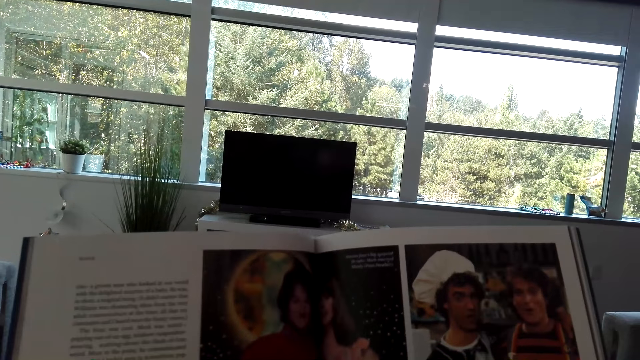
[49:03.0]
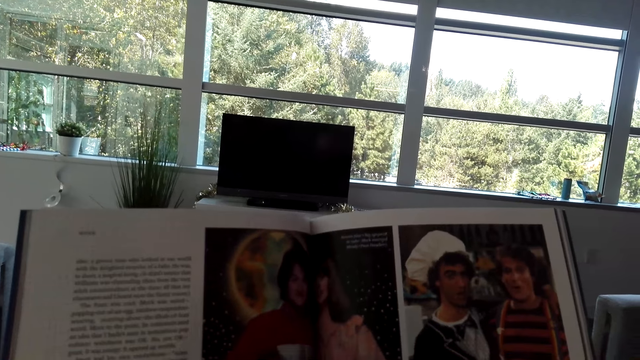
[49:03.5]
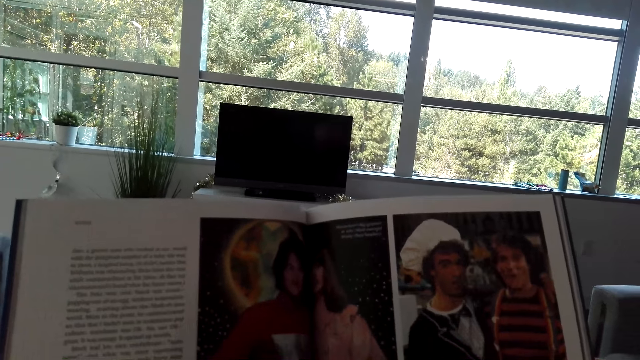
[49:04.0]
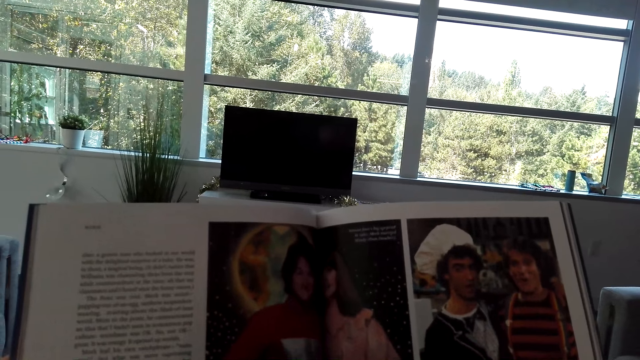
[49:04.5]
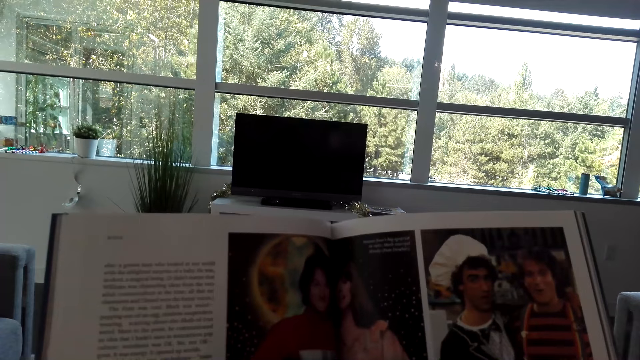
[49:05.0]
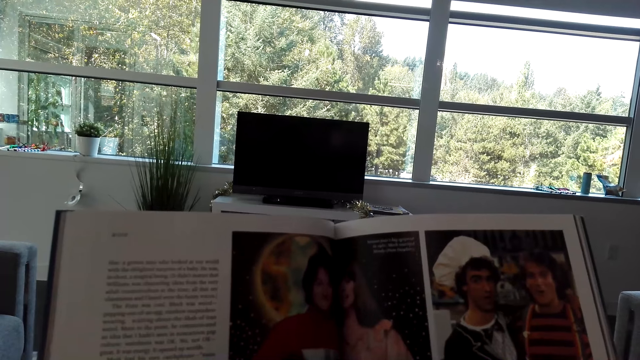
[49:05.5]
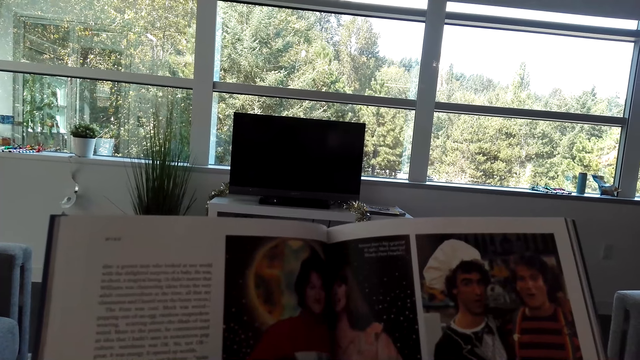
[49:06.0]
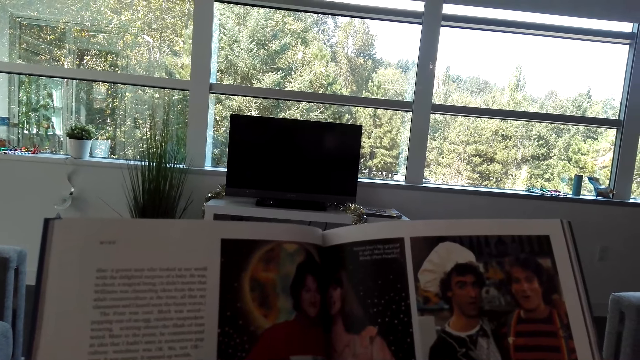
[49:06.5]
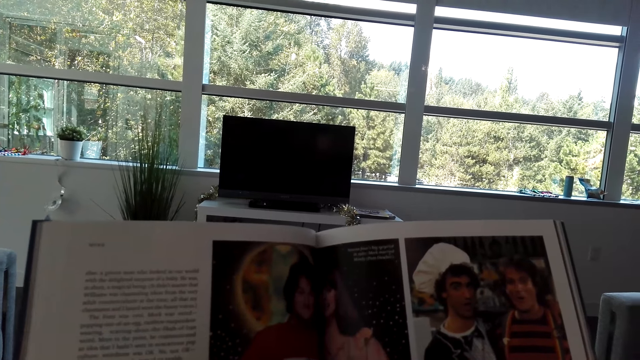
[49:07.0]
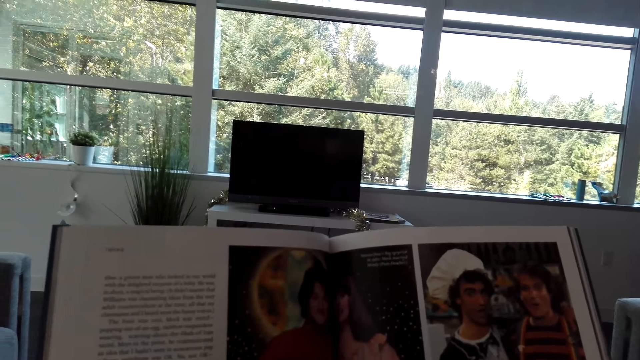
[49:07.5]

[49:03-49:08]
The camera wearer talks.

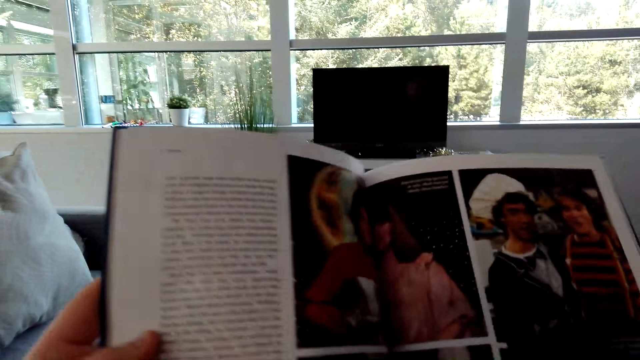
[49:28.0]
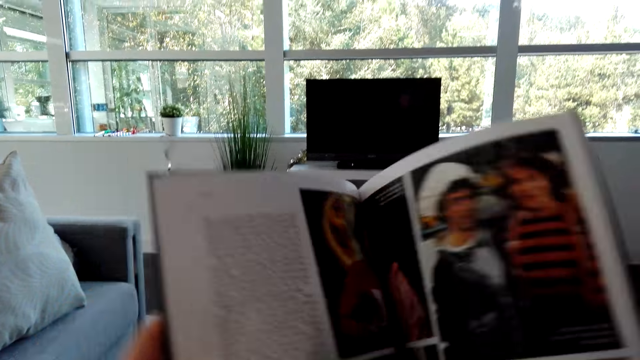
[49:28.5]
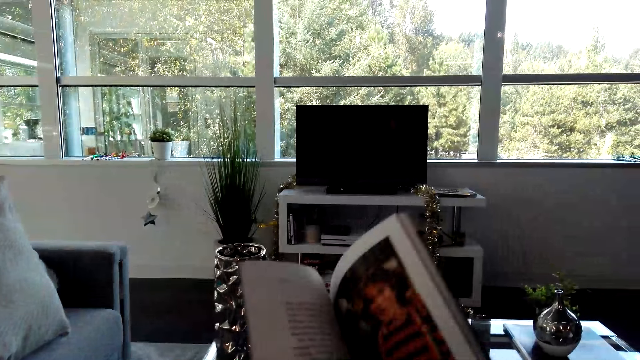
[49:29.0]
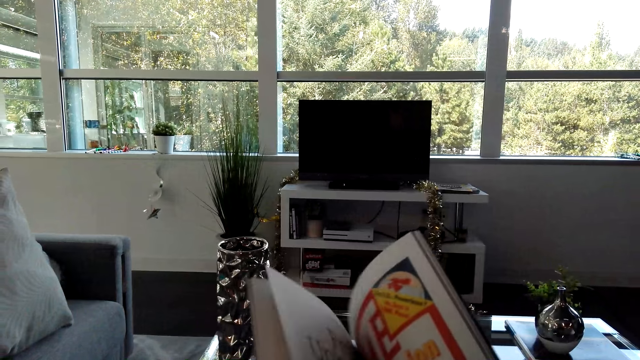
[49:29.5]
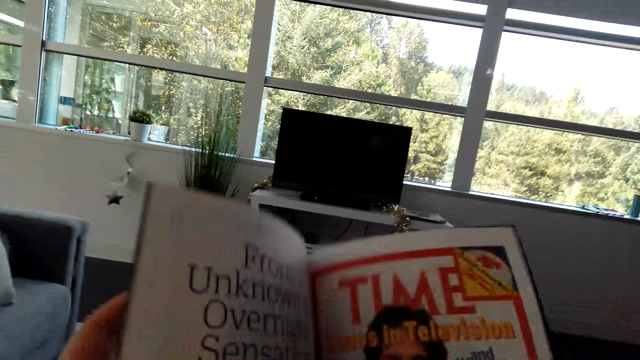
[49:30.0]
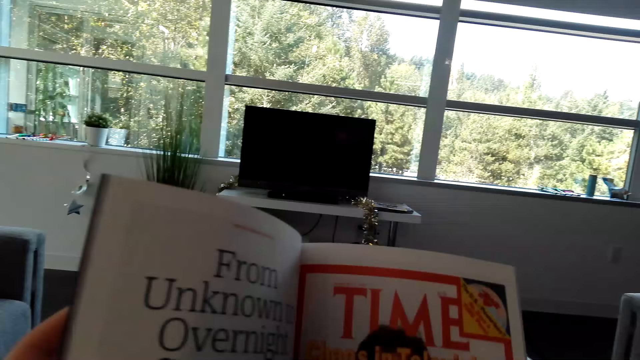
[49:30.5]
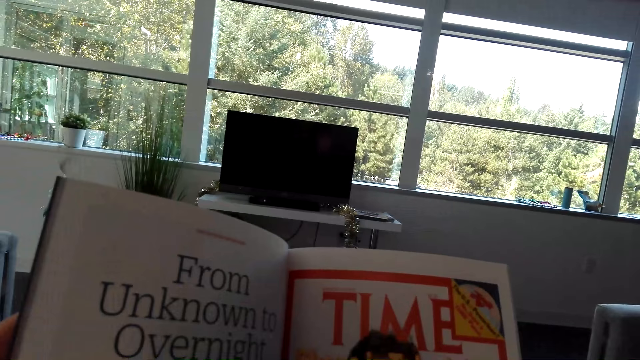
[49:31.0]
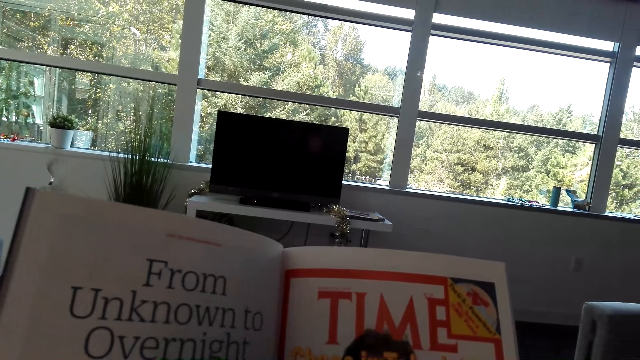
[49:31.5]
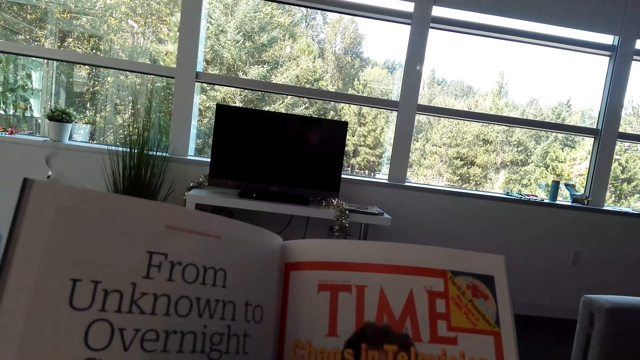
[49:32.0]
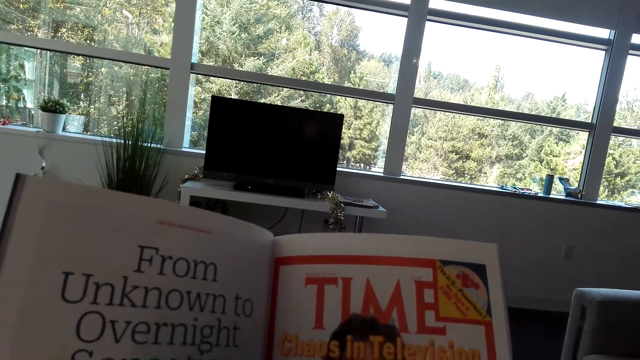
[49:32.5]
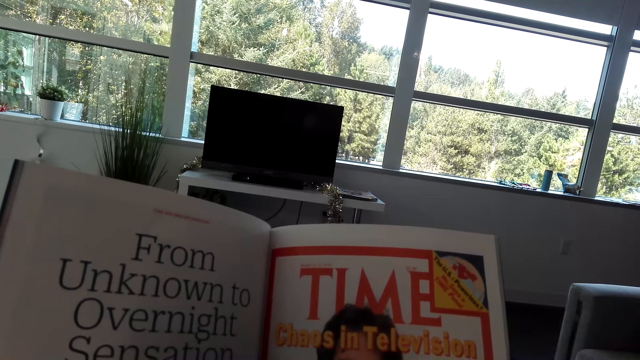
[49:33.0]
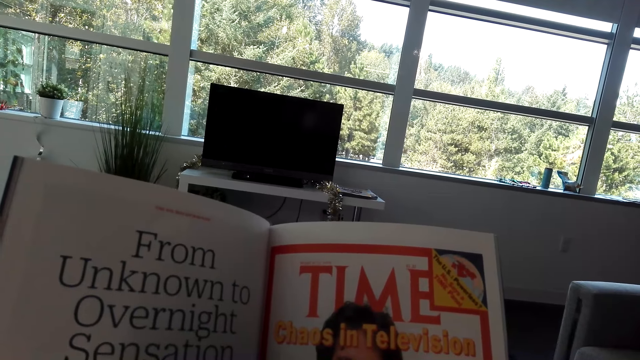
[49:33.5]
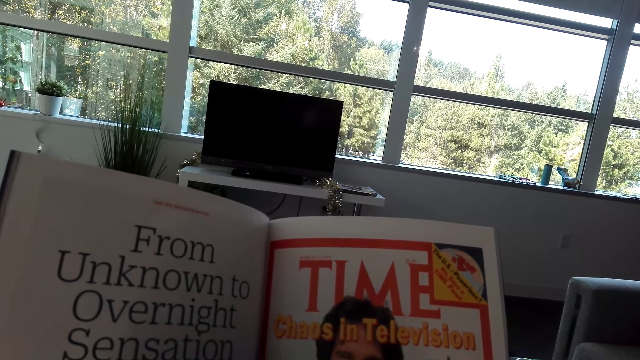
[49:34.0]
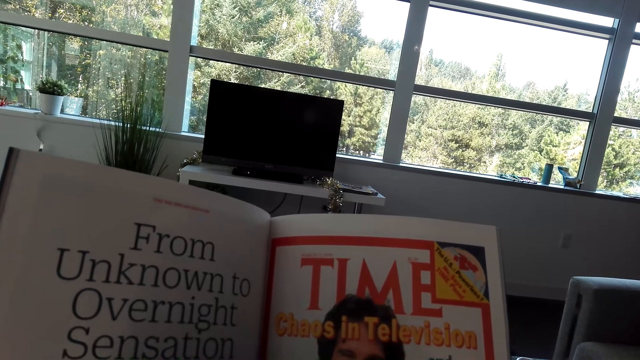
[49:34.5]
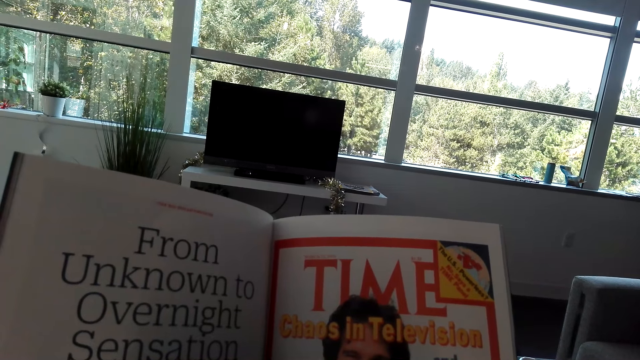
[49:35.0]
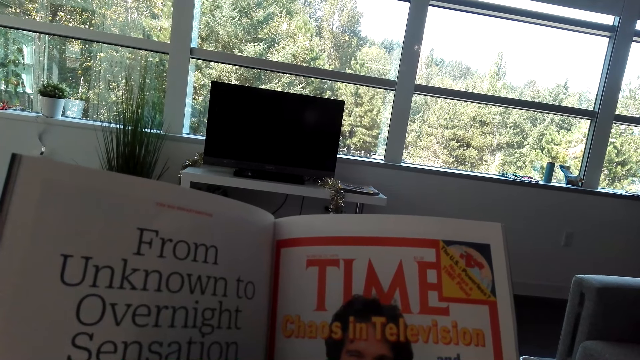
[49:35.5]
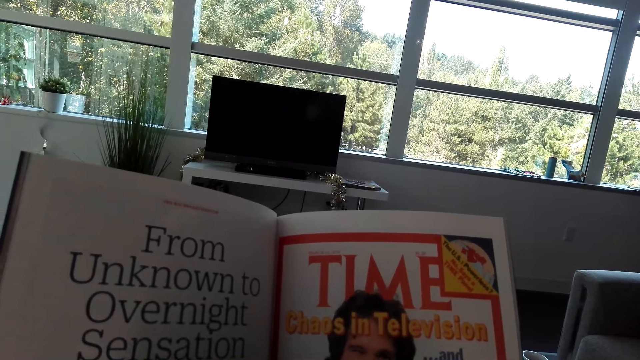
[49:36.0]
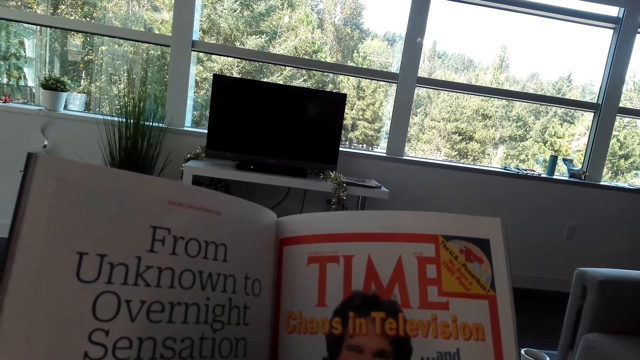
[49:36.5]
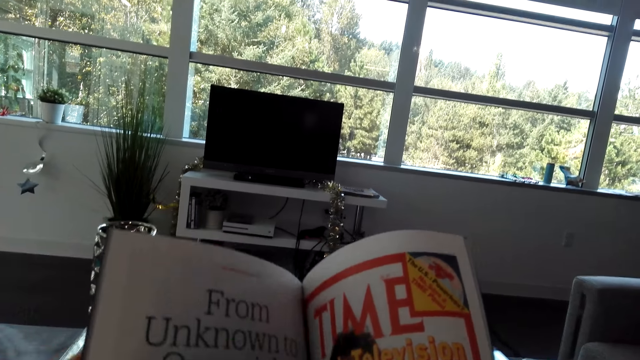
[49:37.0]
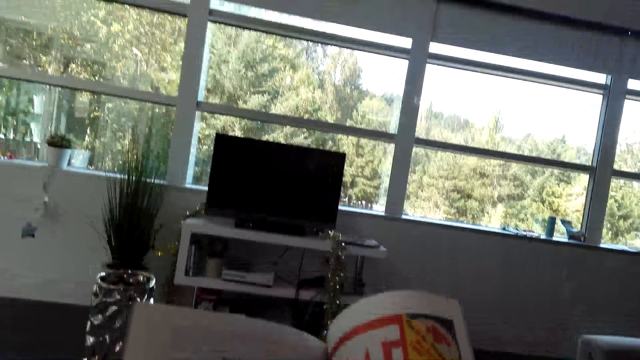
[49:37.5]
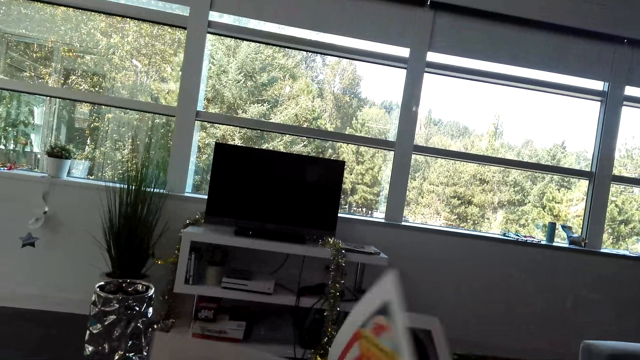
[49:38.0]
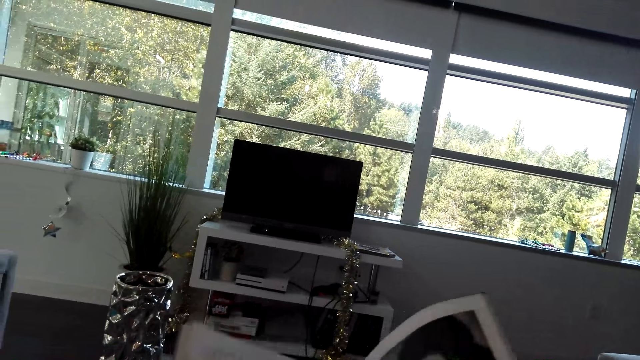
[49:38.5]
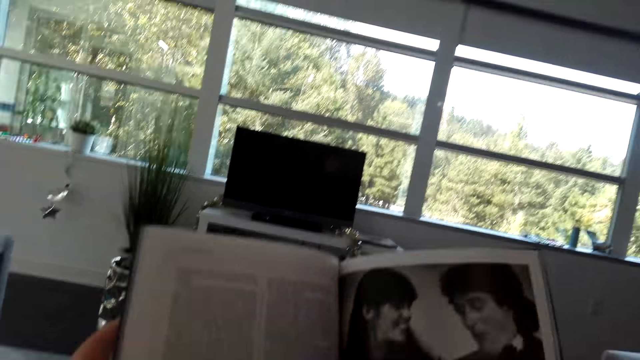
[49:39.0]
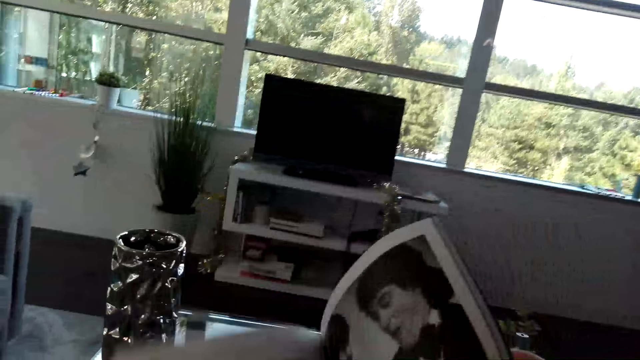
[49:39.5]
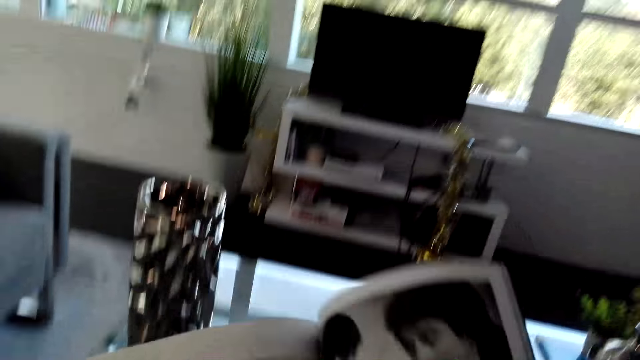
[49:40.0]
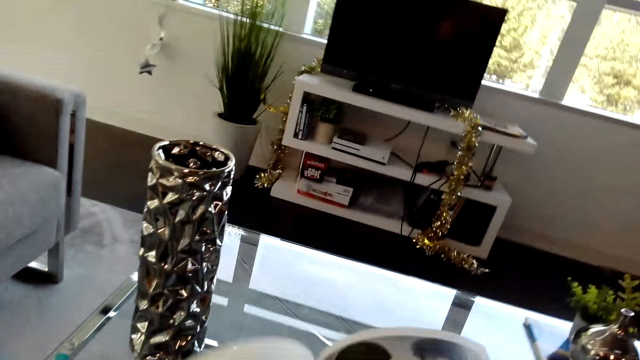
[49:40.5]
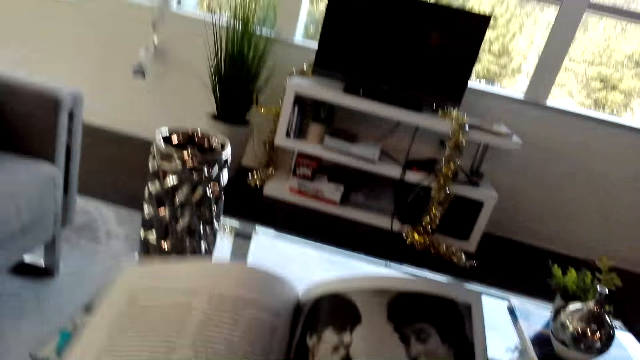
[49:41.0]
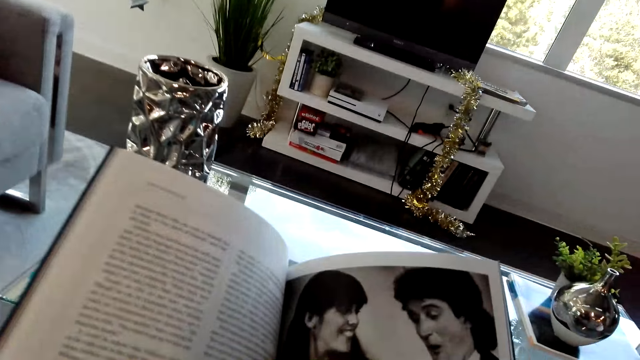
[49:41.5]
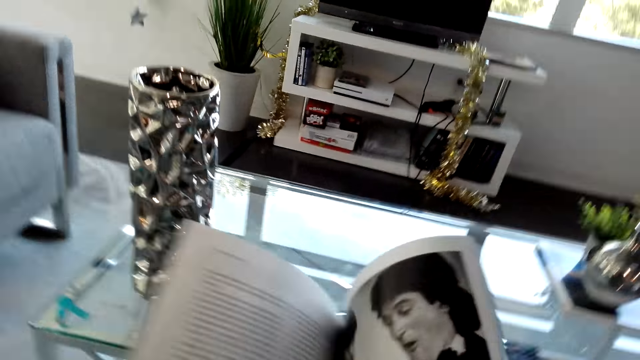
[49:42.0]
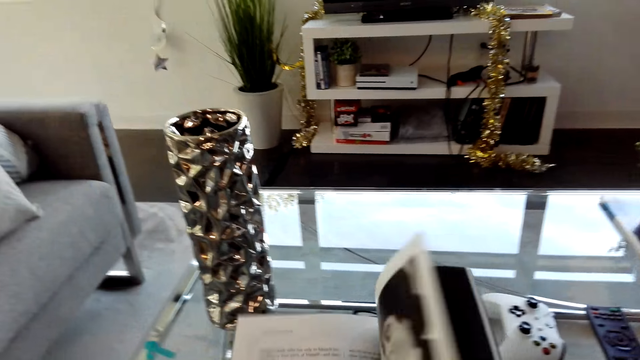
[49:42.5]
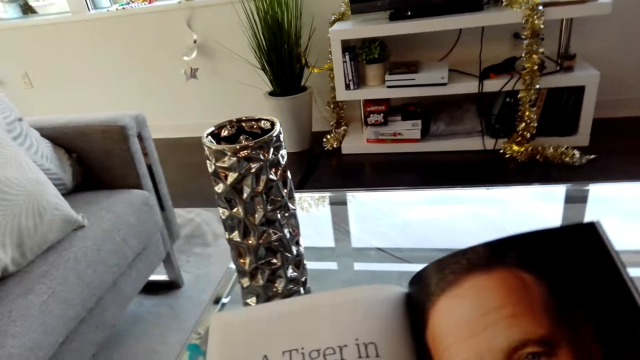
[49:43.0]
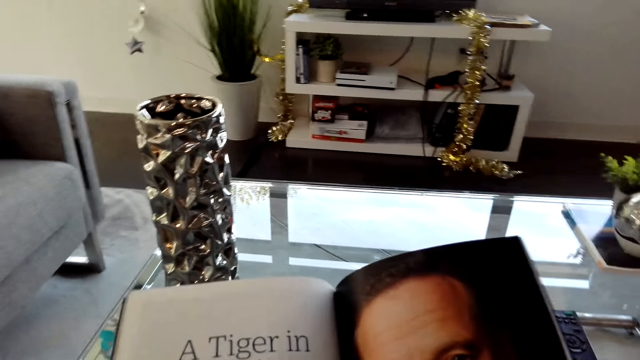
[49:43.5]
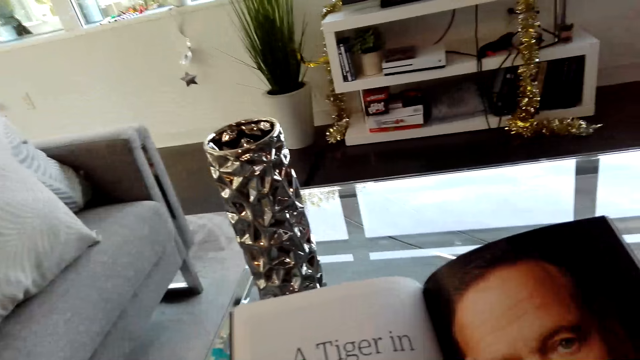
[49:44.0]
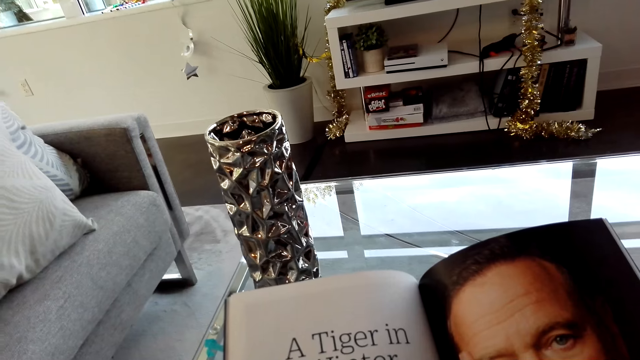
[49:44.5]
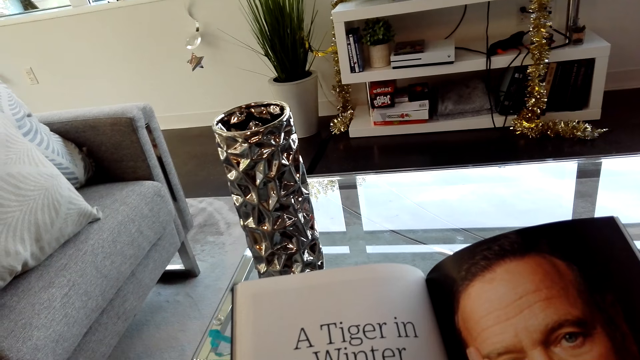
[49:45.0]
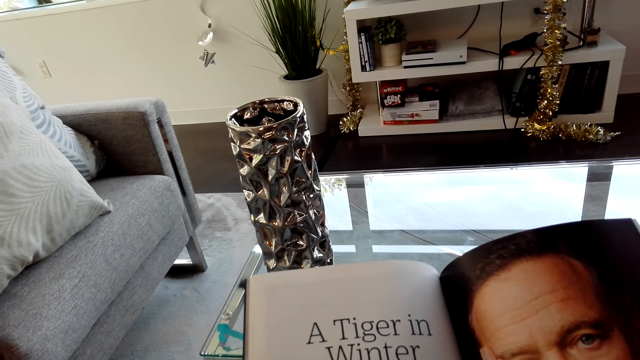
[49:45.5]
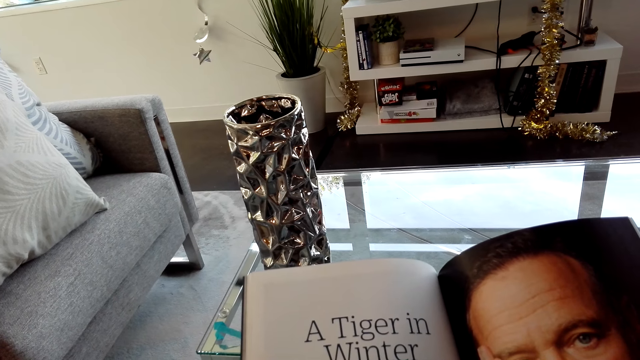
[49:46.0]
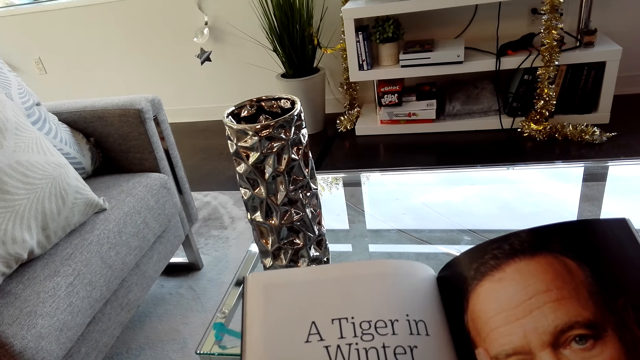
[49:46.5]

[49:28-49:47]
The camera wearer opens the book page. They read the book. They open the book page. They look at the picture in the book. They open the book page. They read the book.
